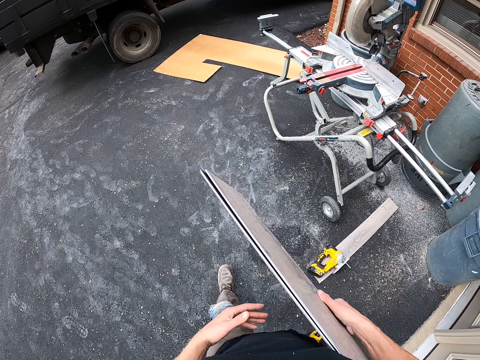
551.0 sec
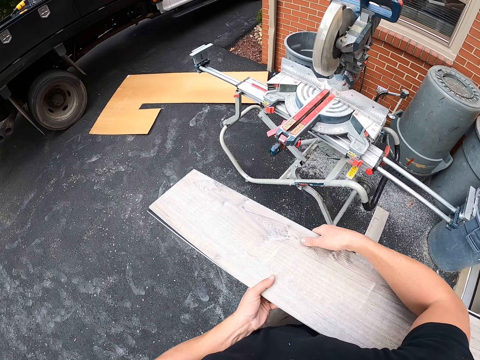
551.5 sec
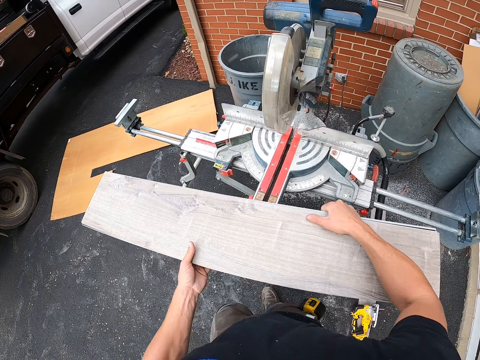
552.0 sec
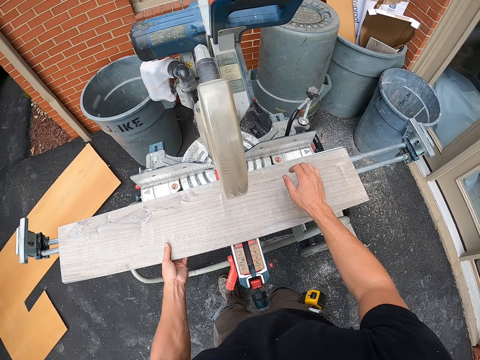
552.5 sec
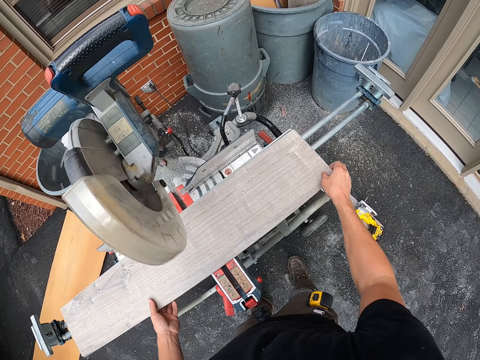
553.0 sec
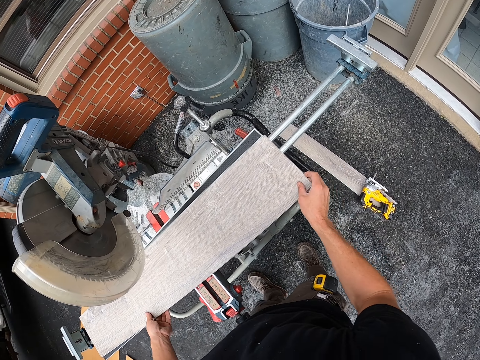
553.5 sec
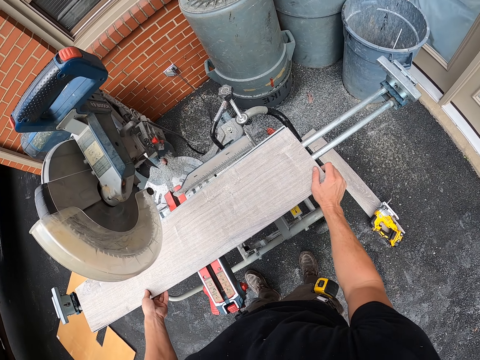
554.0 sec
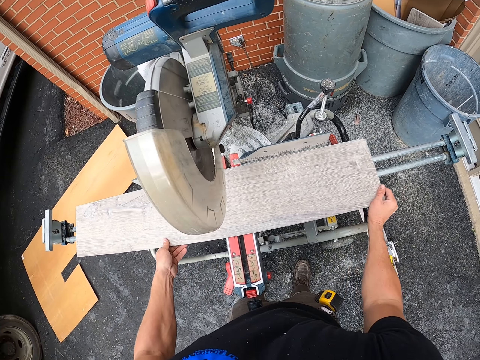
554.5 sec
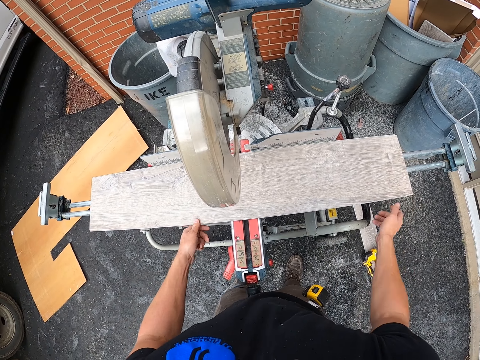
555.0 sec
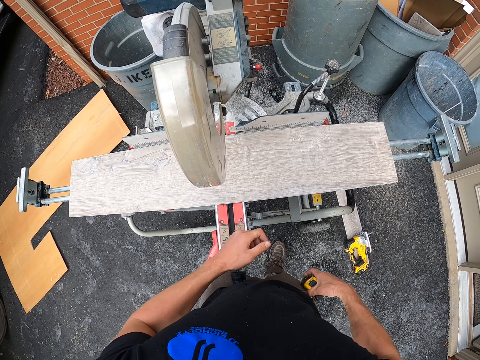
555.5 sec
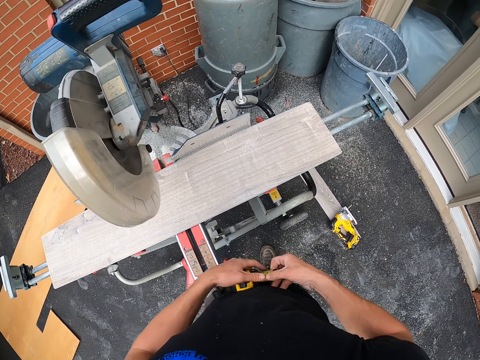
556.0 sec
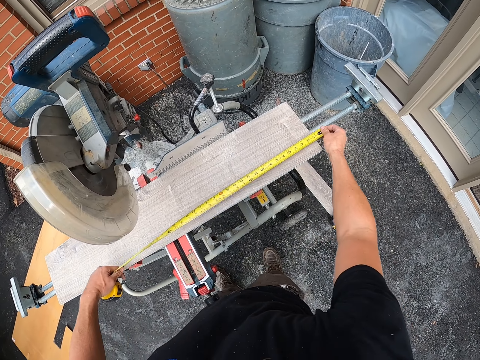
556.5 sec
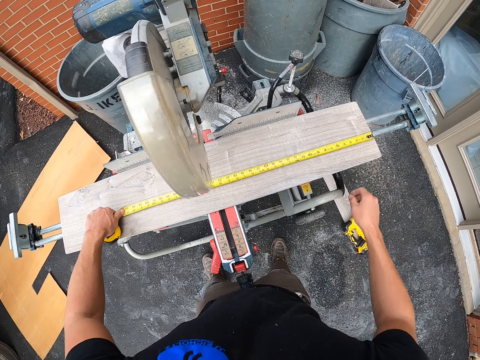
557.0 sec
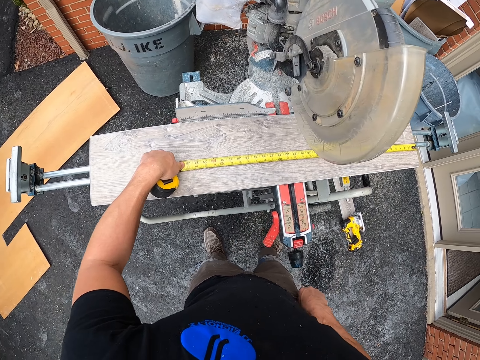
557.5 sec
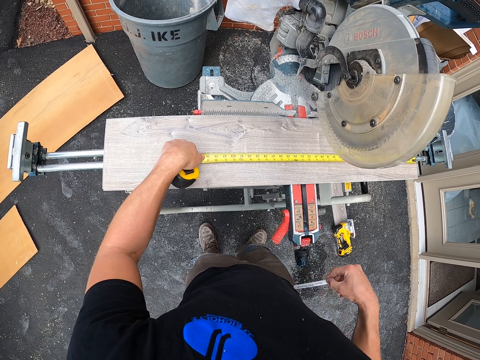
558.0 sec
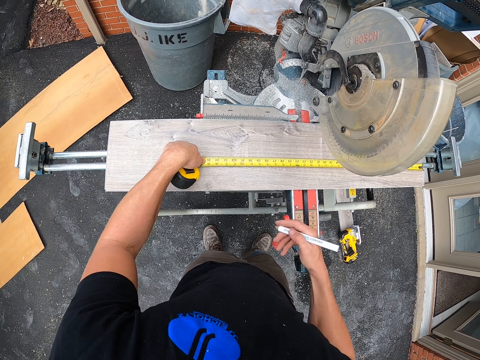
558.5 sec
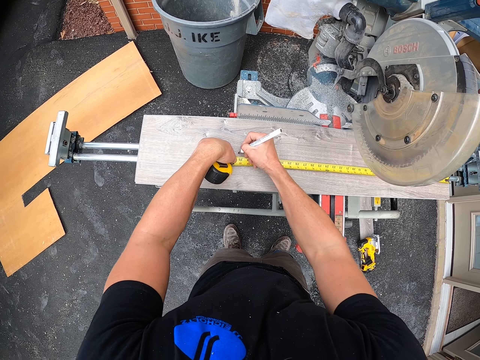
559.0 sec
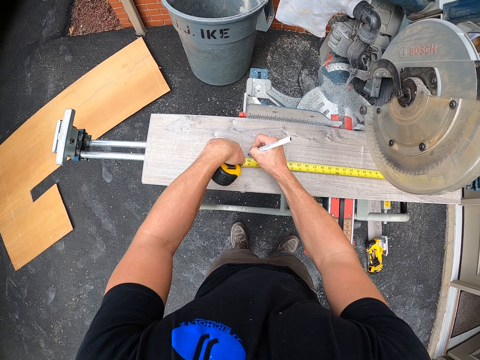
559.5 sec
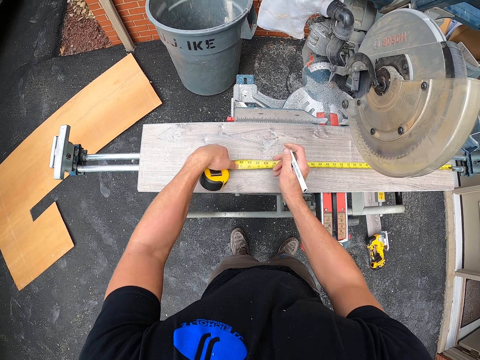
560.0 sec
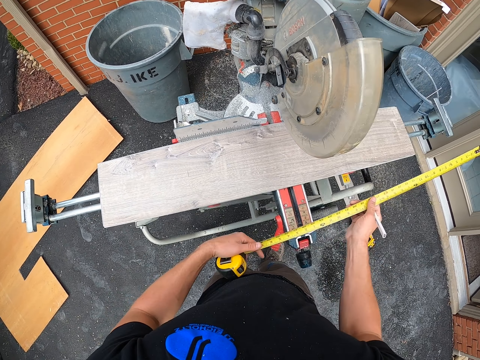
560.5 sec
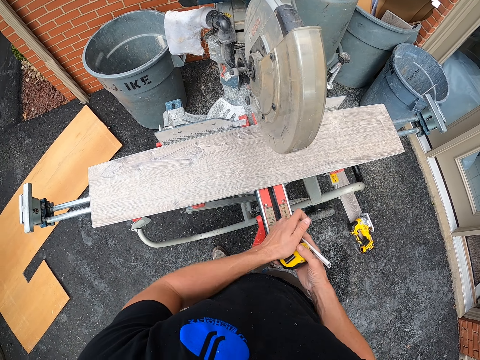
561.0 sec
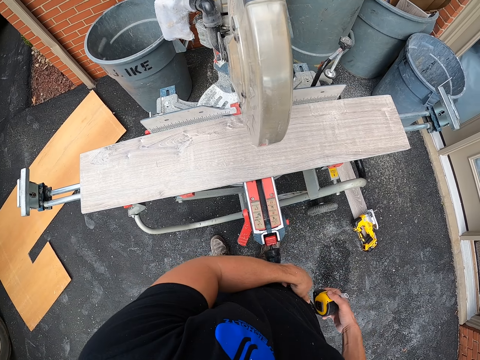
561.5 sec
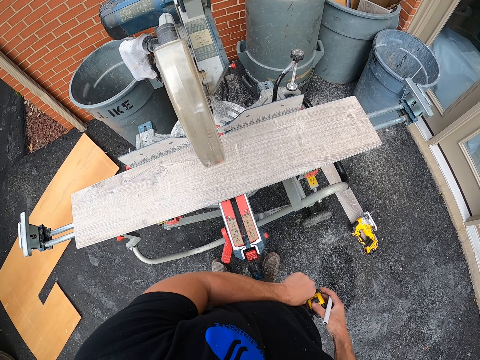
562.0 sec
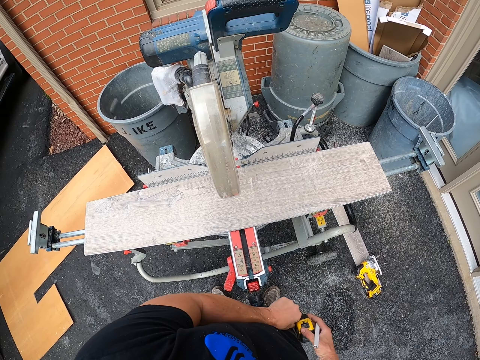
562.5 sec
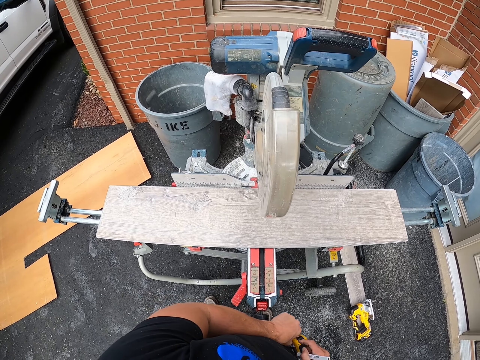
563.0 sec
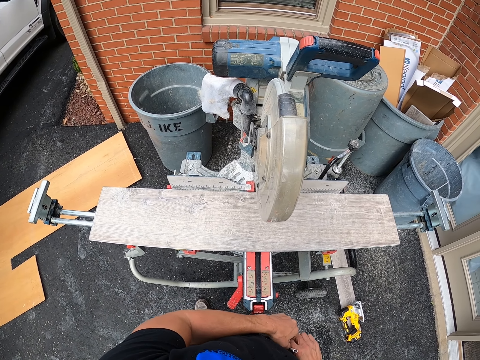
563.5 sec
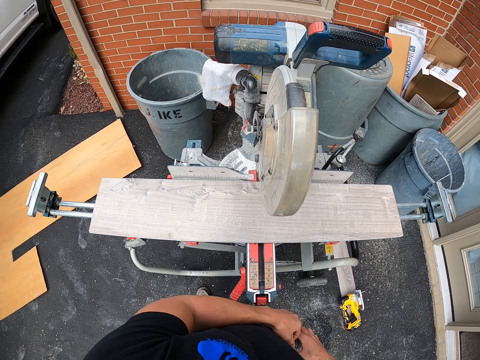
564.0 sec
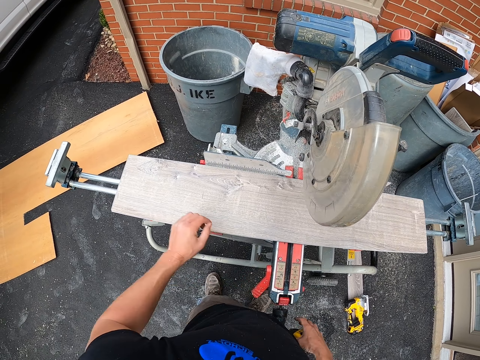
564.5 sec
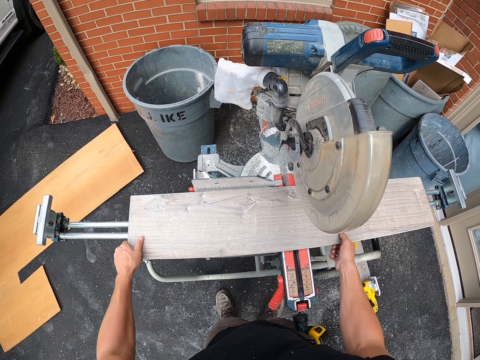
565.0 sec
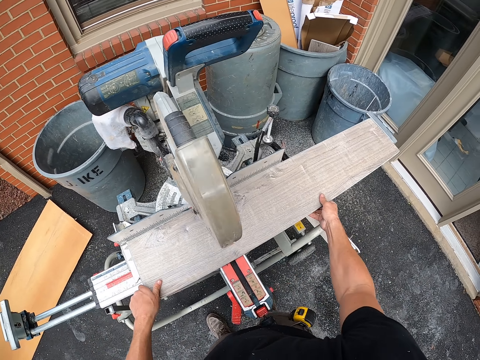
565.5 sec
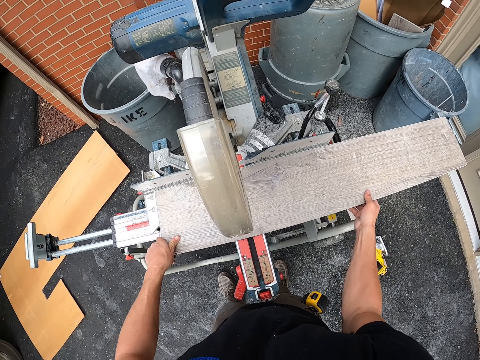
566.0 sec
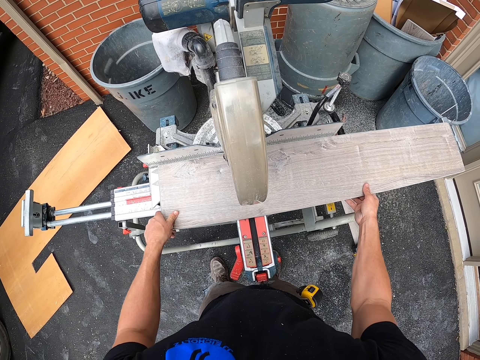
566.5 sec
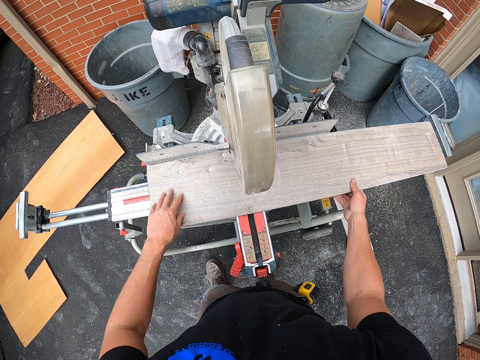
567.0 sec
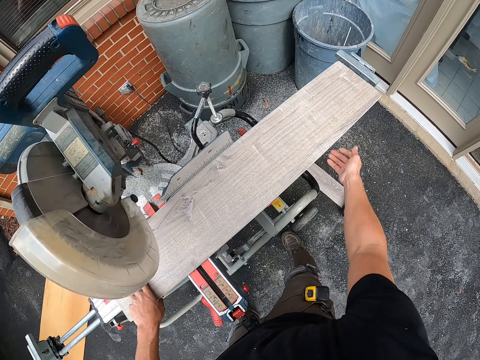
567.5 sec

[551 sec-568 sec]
The camera wearer puts the wooden tiles on the wood cutter machine. He picks up a tape measure. He measures the wooden tile with the tape measure. He picks the pencil or mark pen from his pocket. He marks the measurement on the wood with the pencil. He removes the tape measure from the wooden tiles. He hangs the tape measure on his pants. He puts the mark pen in his pocket. He adjusts the wooden tiles on the wood cutter machine.

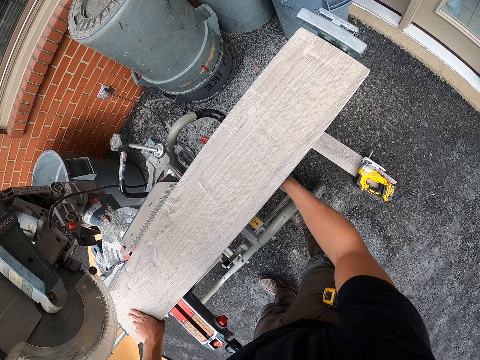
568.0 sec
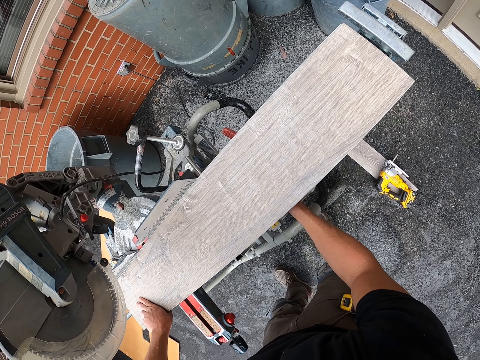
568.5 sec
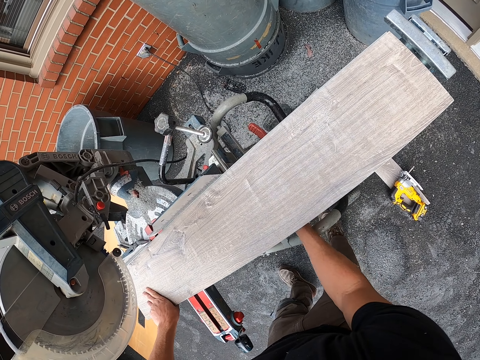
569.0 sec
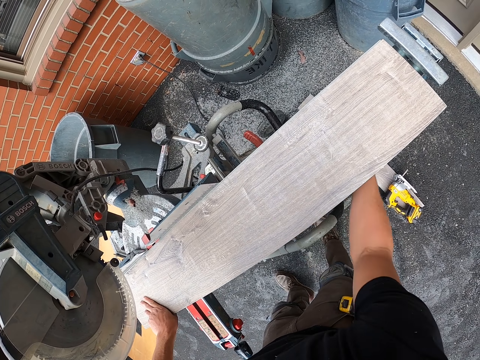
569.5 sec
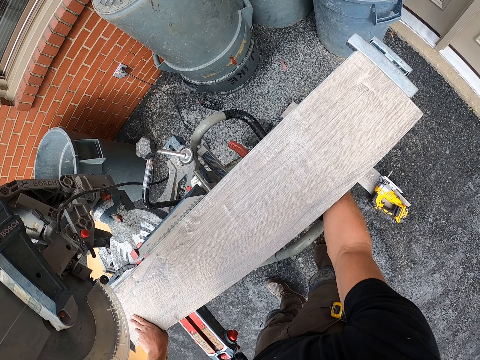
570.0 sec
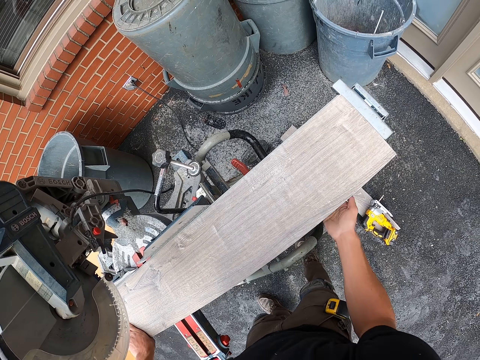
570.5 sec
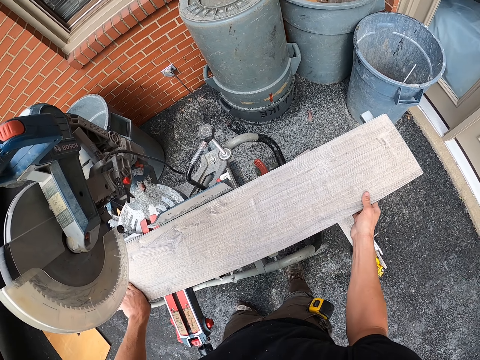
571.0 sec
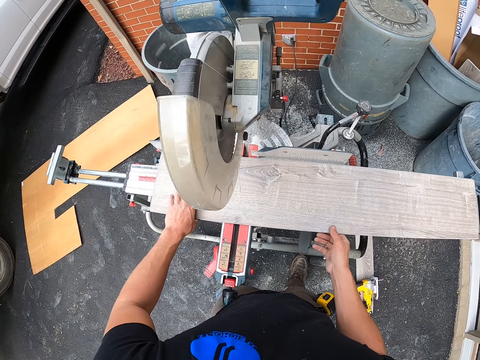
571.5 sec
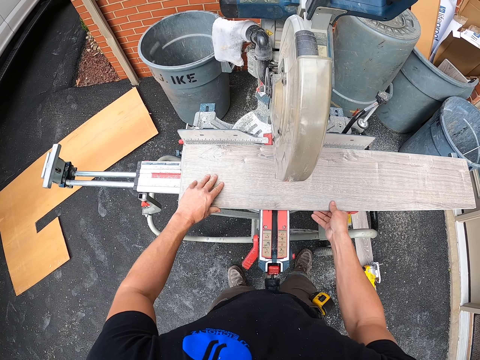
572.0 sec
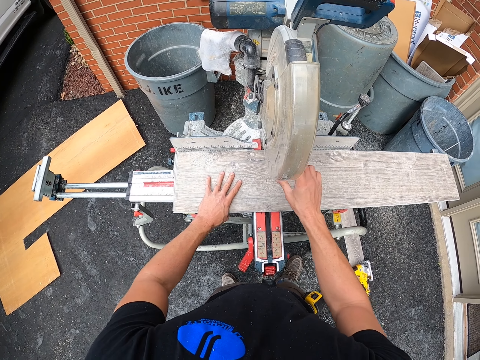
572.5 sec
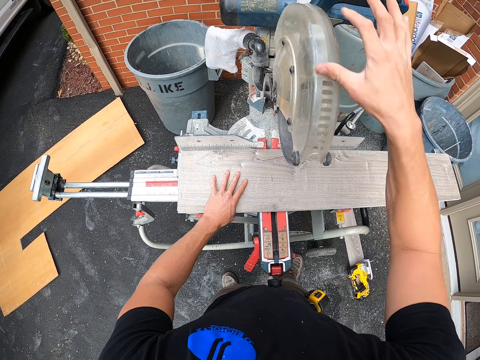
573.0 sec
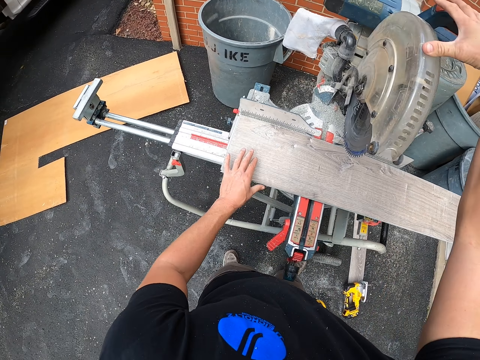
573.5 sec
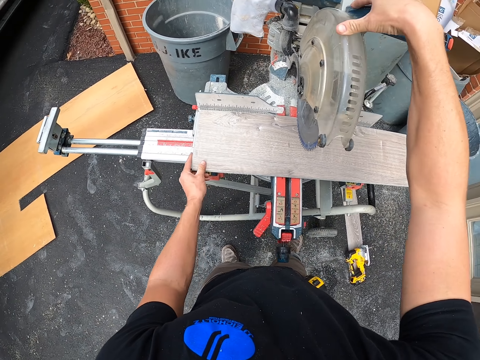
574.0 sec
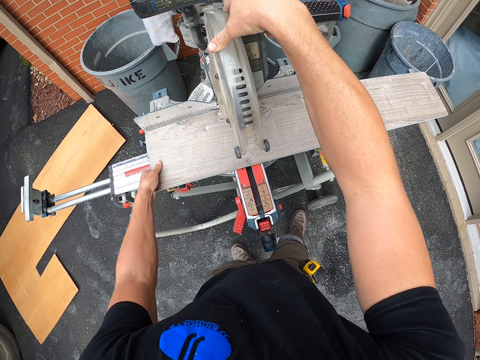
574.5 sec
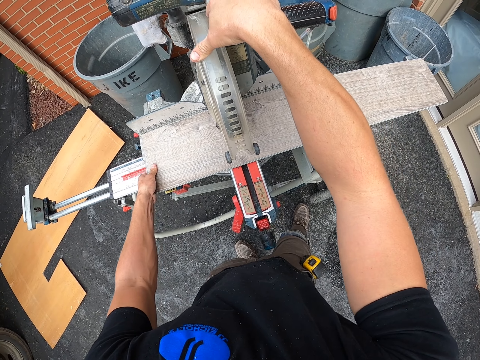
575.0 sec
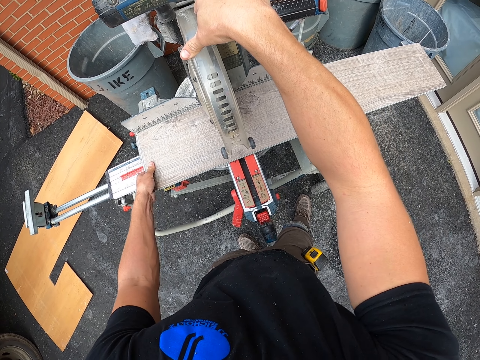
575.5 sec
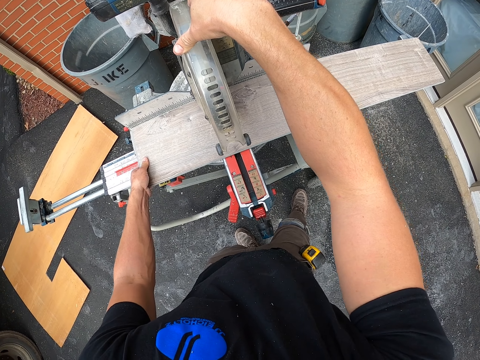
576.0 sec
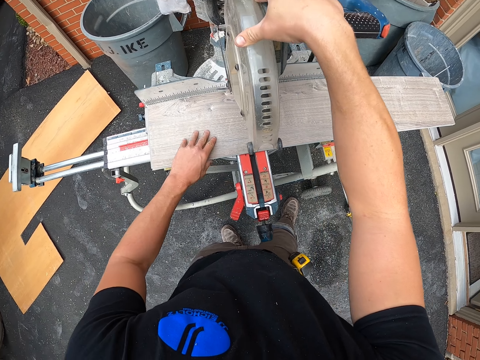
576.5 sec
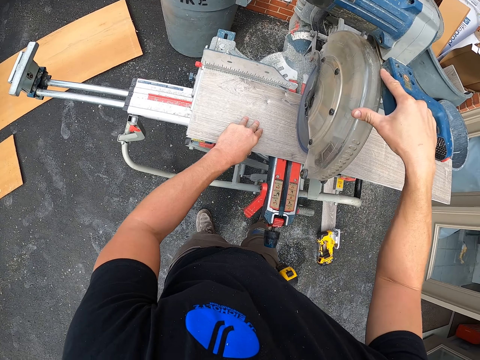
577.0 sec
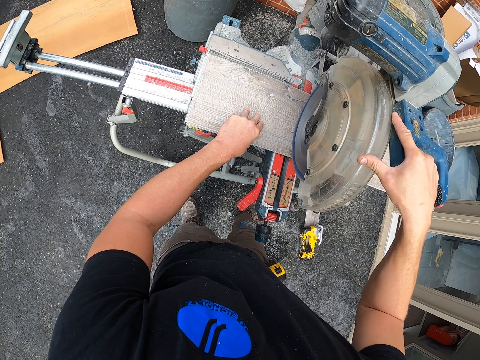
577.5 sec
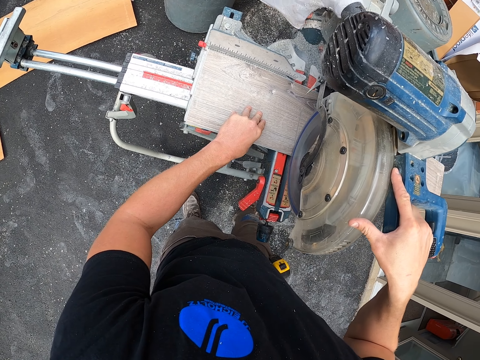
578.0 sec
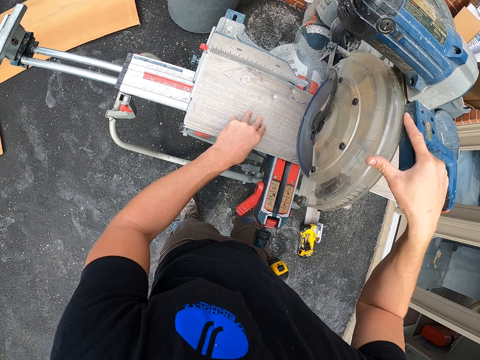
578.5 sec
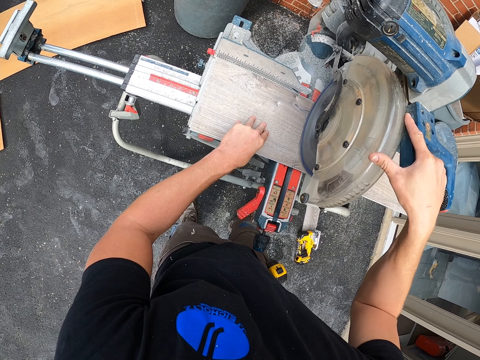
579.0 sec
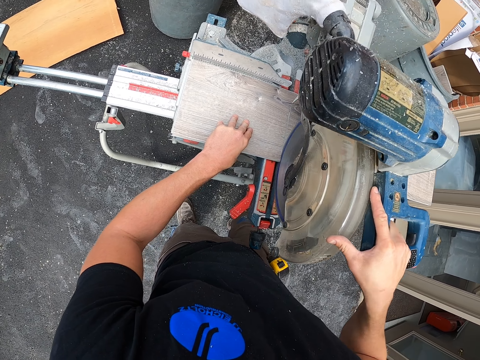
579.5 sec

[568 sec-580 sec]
The camera wearer adjusts the wood cutting machine. They position the wood on the wood cutting machine. They adjust the wood cutting machine. They cut the wooden tiles with the wood cutting machine.
